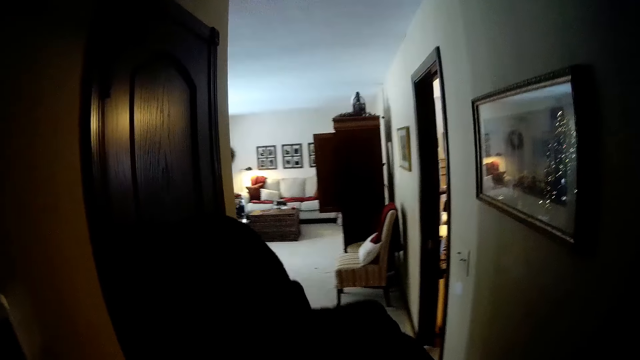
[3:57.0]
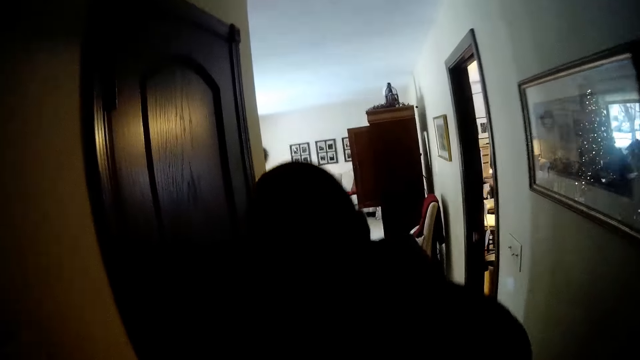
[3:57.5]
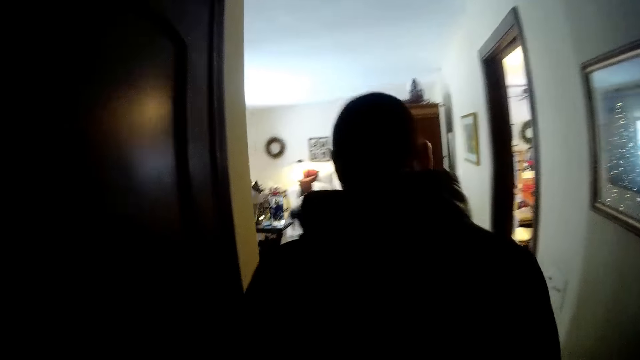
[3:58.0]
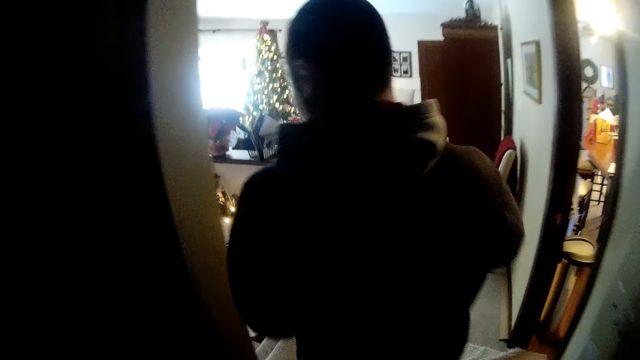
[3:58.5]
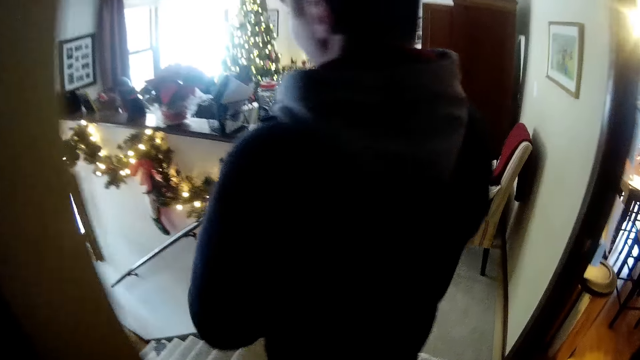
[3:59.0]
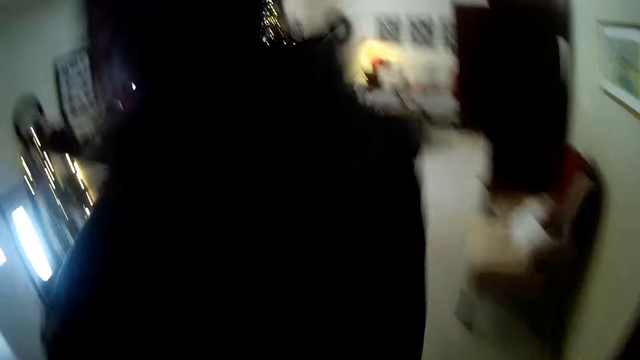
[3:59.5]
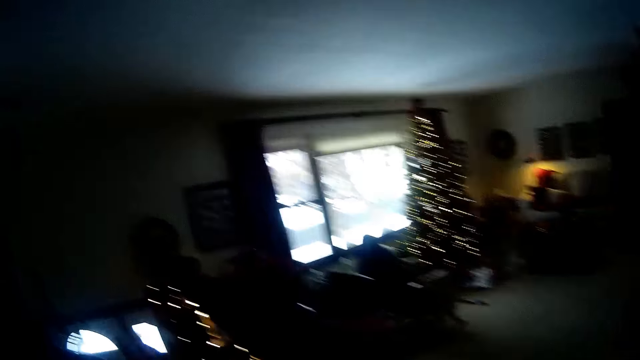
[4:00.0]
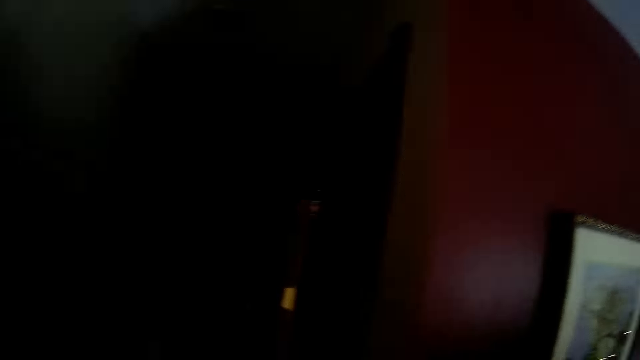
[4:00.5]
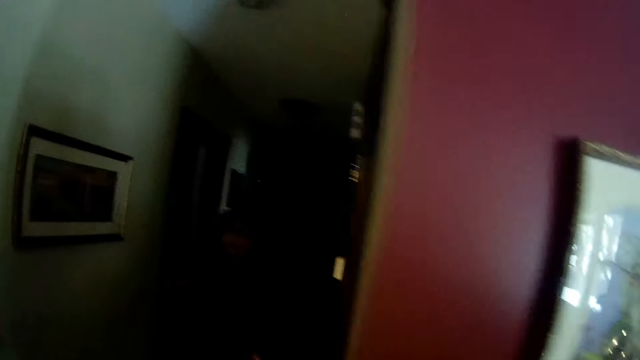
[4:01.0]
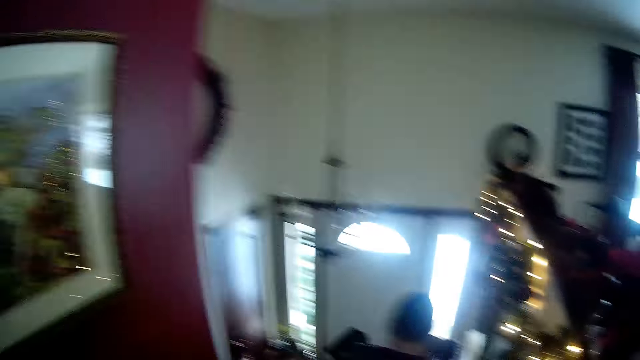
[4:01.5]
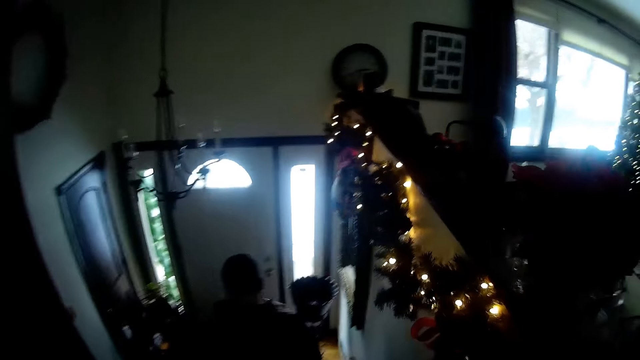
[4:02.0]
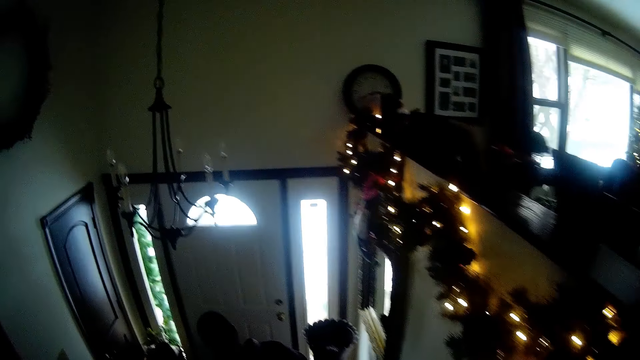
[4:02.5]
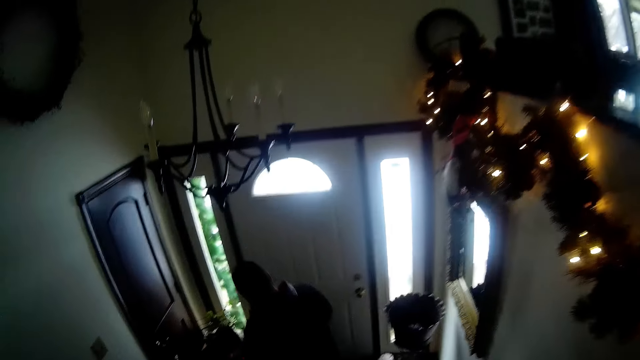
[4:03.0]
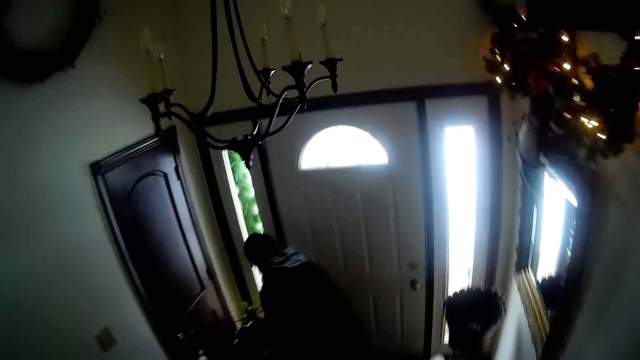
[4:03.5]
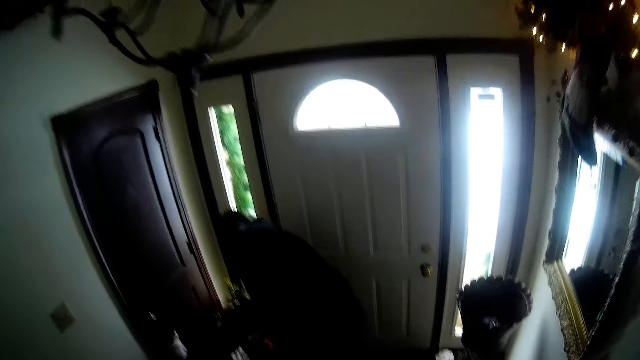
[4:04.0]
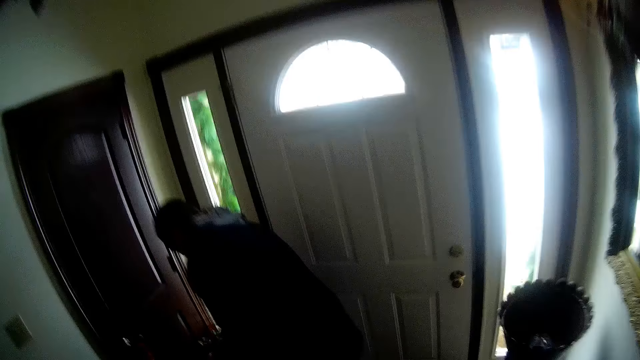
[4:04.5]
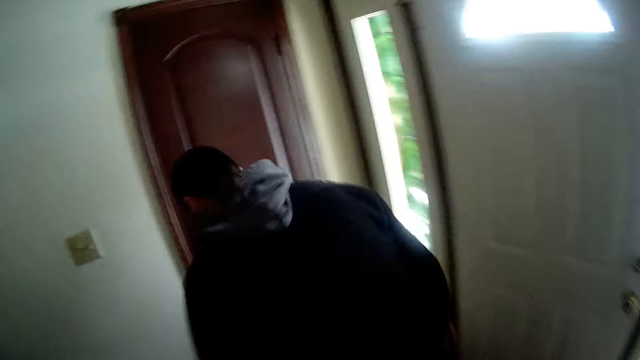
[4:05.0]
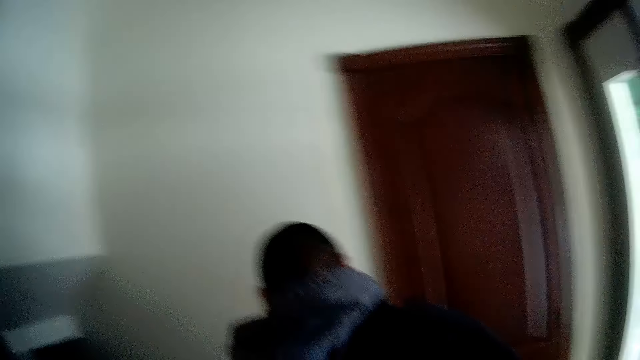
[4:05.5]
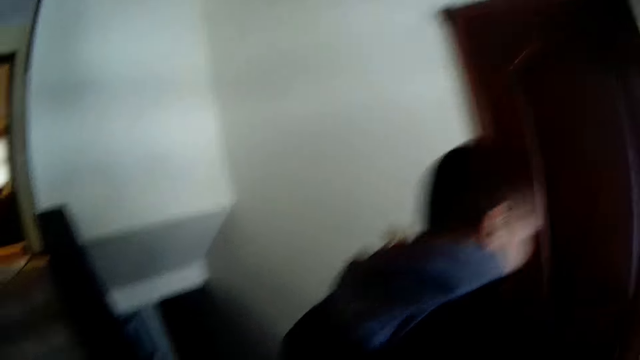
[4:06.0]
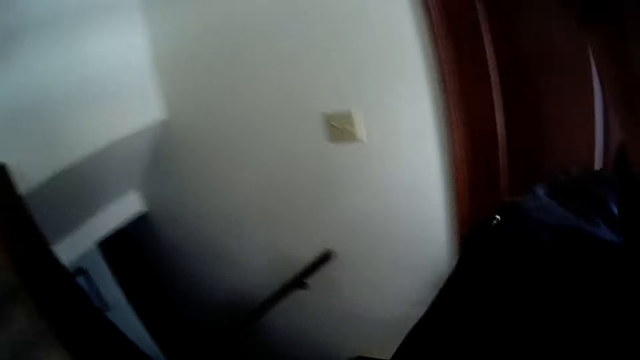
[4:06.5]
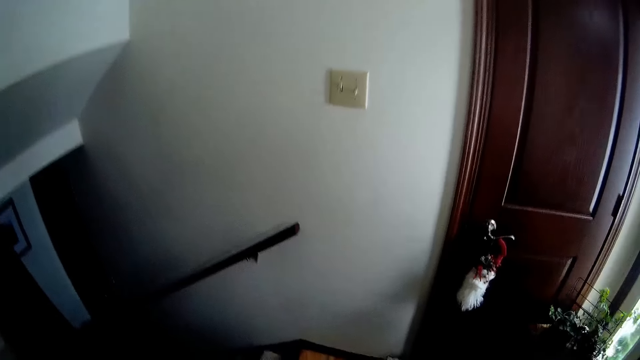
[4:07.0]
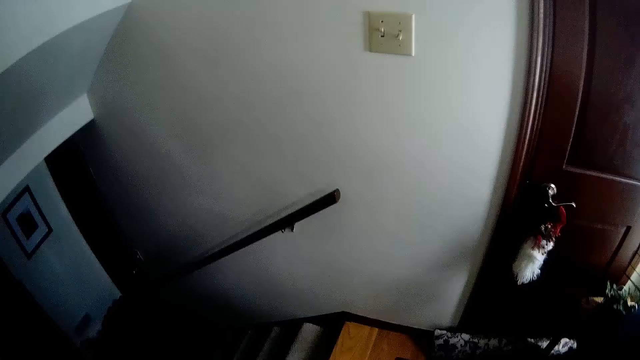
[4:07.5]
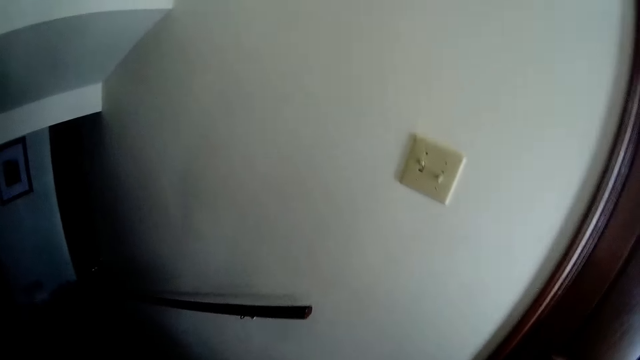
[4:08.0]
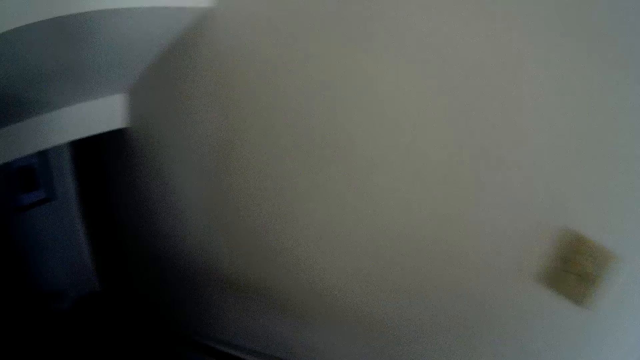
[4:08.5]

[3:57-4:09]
A man walks around. The man climbs down the stairs. The camera wearer walks around. They climb down the stairs. They turn around. The man walks down the stairs. The man drops the boots on the floor. The camera wearer walks down the stairs.

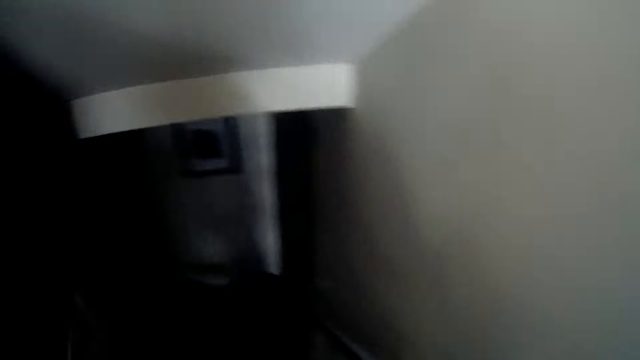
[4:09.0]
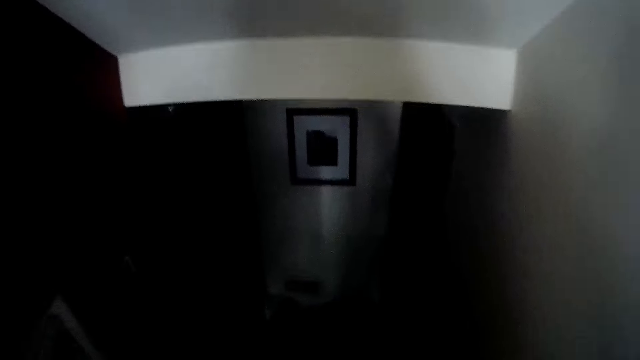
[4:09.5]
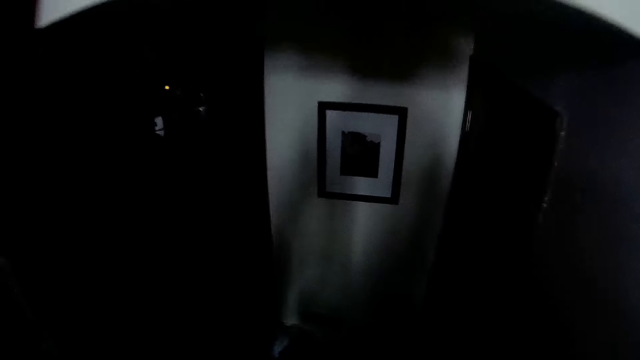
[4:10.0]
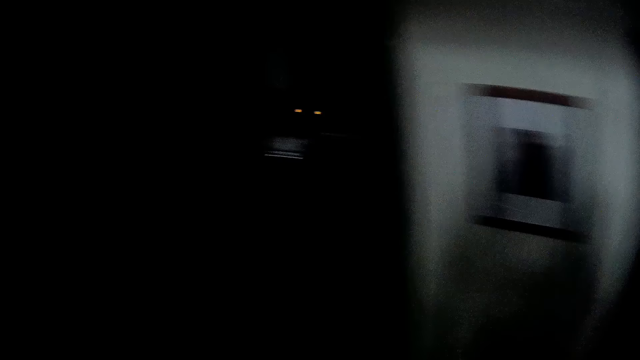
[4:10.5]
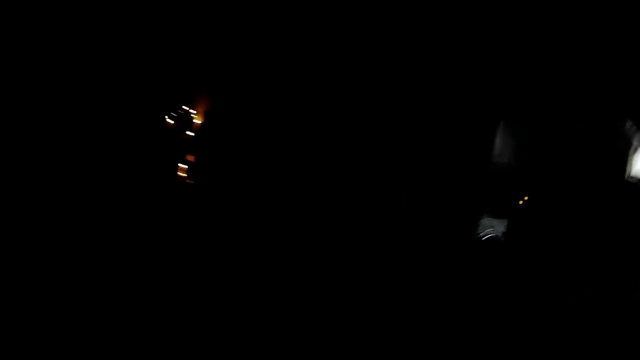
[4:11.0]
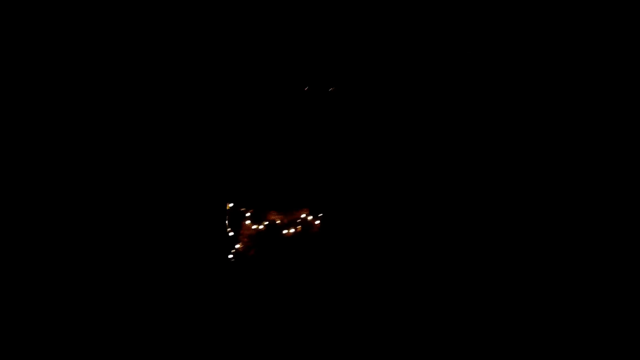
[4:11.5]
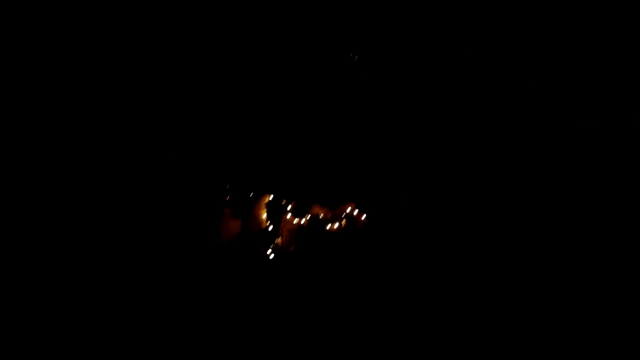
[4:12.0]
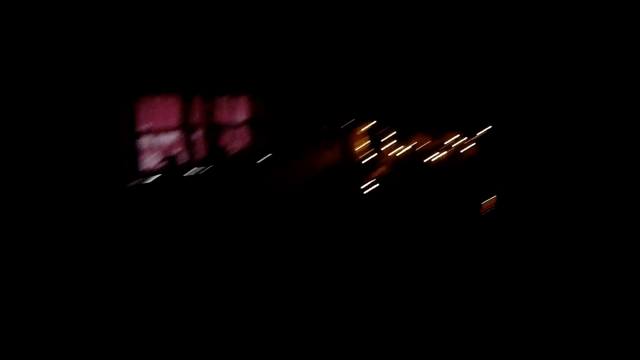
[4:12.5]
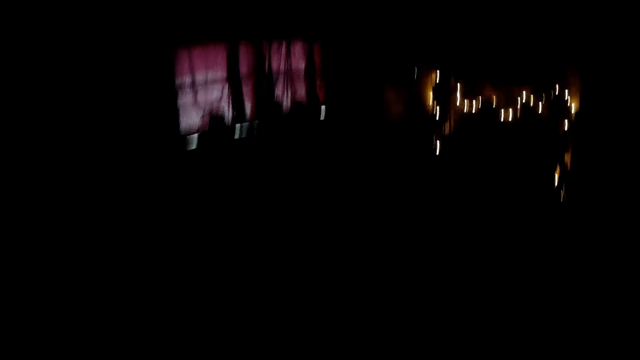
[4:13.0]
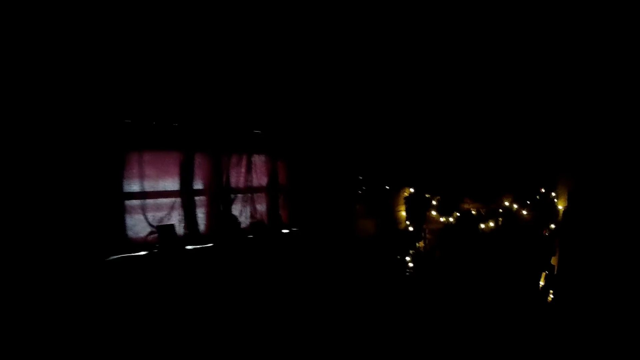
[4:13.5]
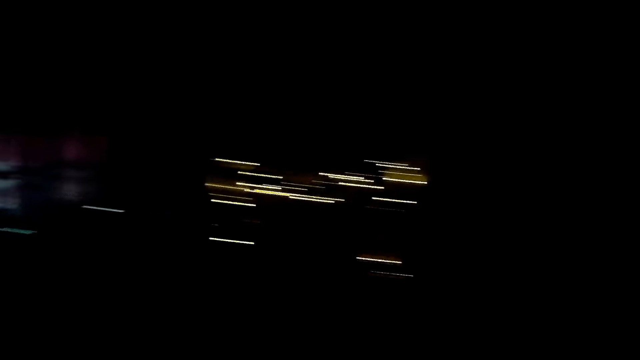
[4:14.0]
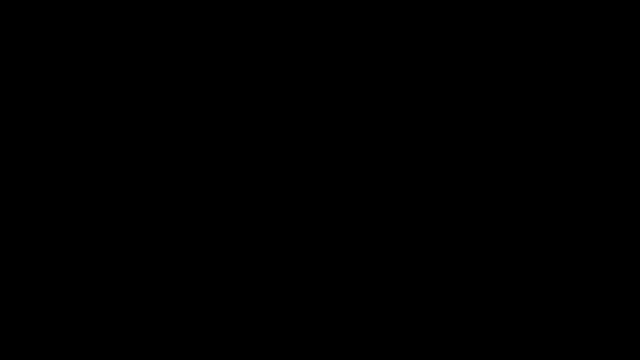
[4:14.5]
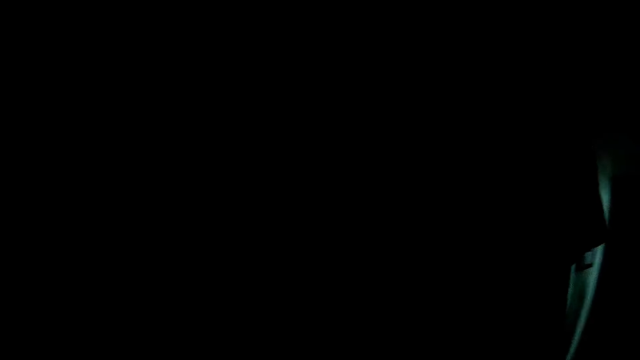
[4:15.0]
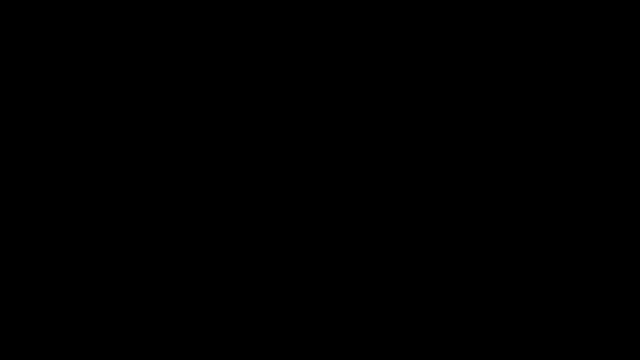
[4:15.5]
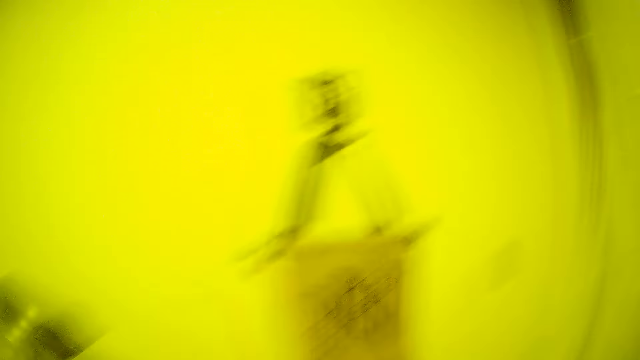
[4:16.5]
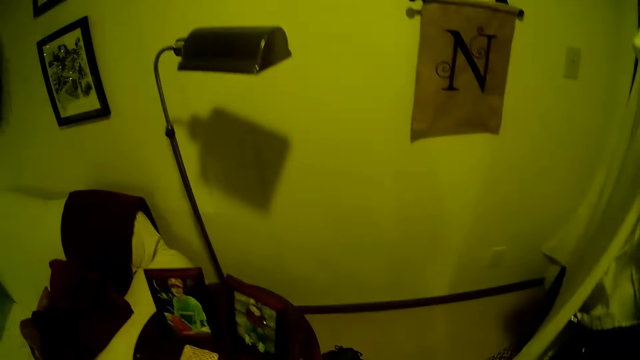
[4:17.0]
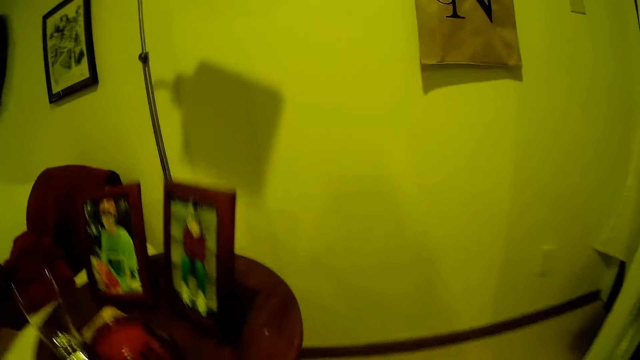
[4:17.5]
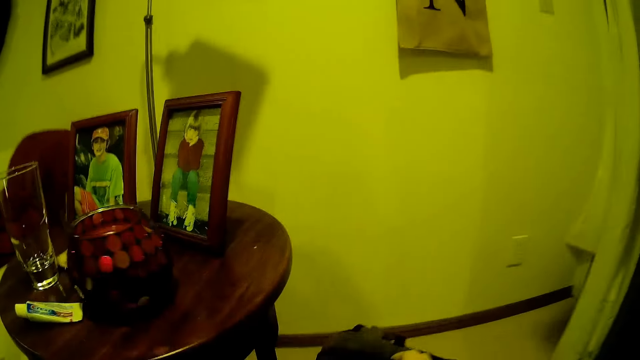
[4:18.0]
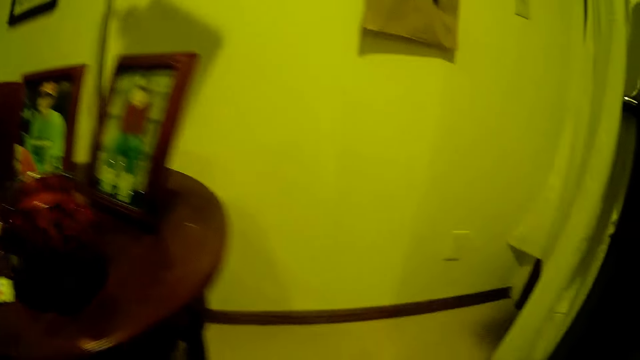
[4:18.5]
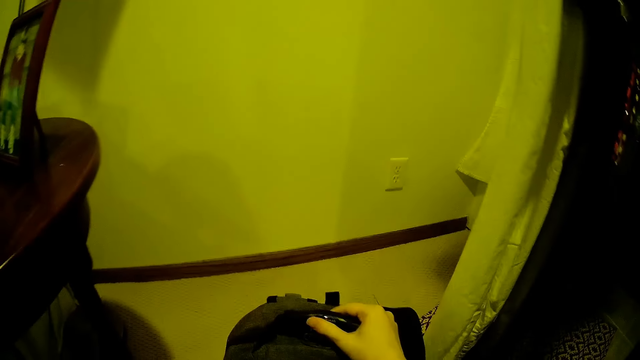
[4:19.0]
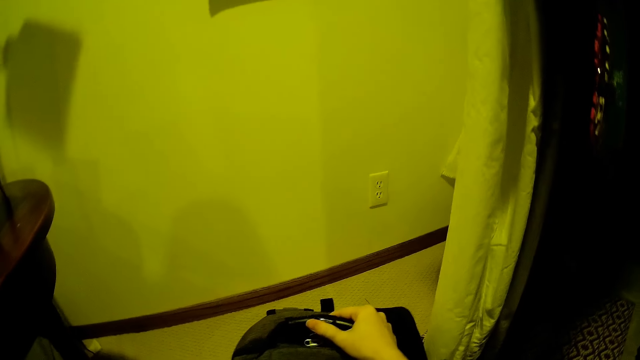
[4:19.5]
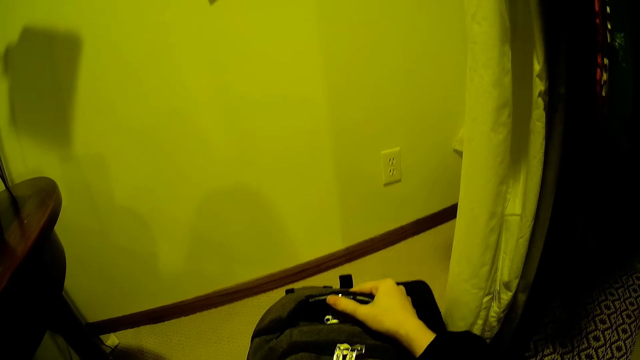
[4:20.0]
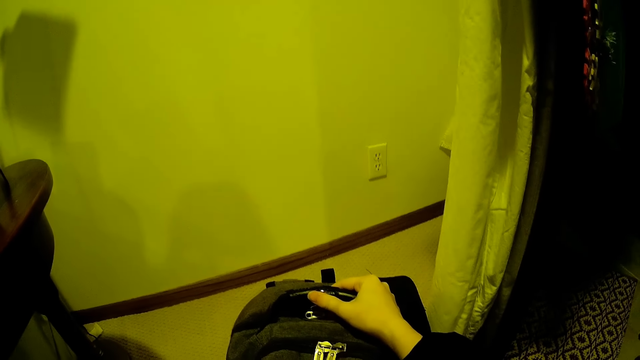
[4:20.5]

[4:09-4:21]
The camera wearer enters a room. They turn on a light switch. They hold a bag.
